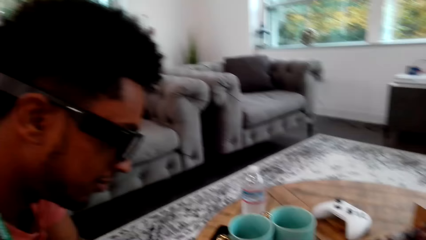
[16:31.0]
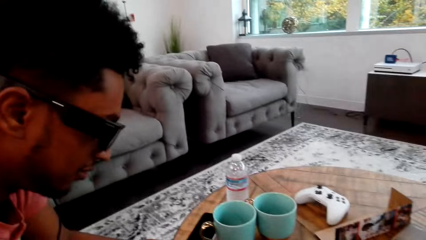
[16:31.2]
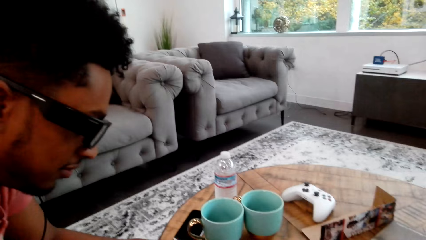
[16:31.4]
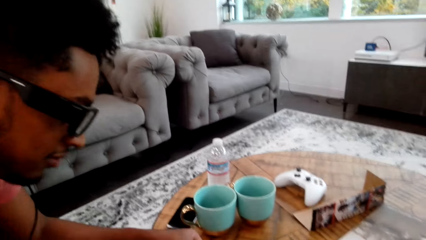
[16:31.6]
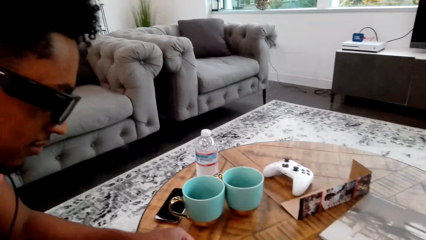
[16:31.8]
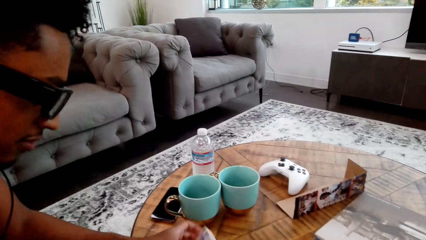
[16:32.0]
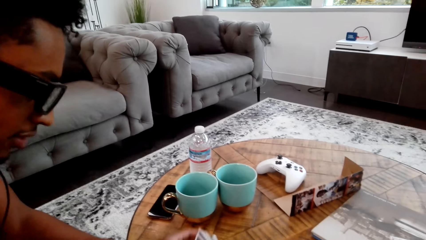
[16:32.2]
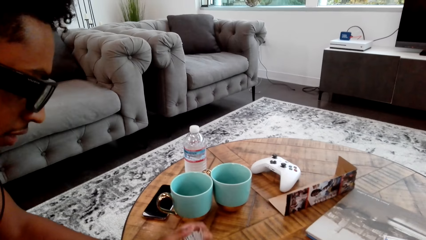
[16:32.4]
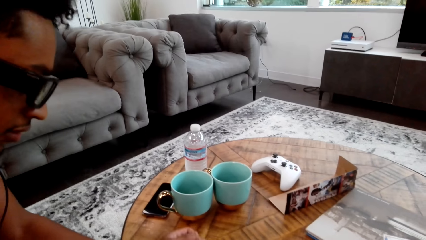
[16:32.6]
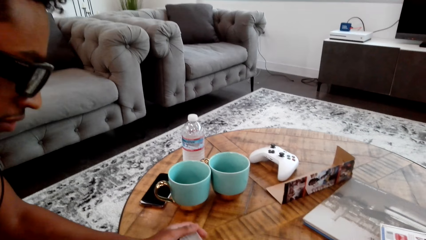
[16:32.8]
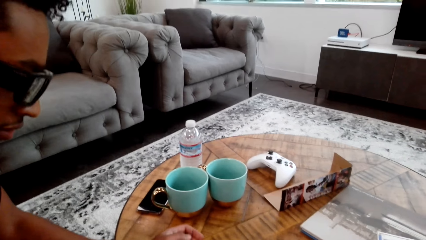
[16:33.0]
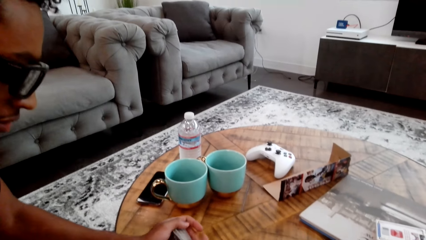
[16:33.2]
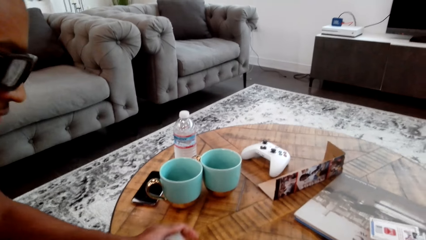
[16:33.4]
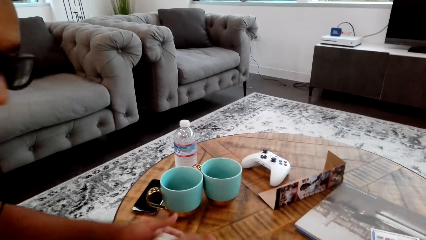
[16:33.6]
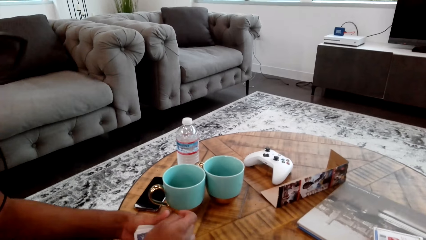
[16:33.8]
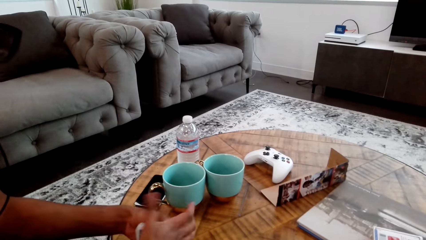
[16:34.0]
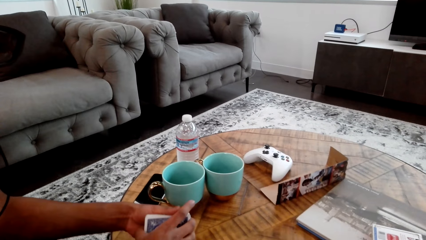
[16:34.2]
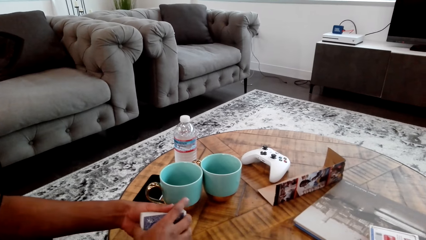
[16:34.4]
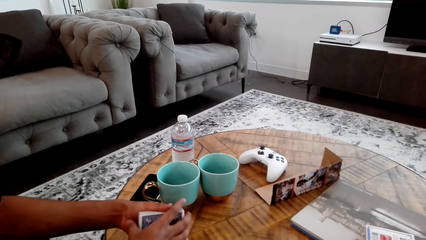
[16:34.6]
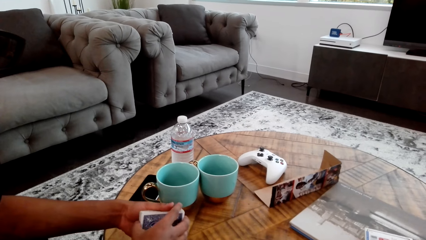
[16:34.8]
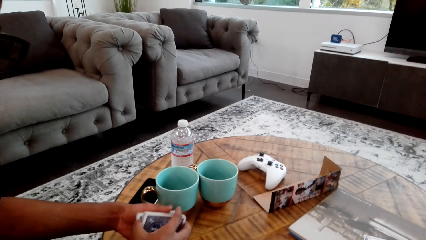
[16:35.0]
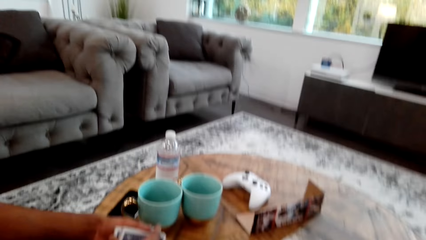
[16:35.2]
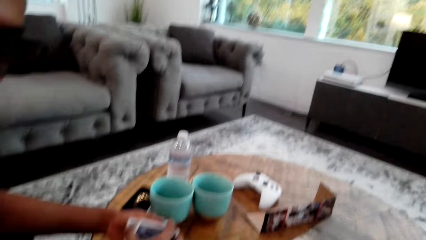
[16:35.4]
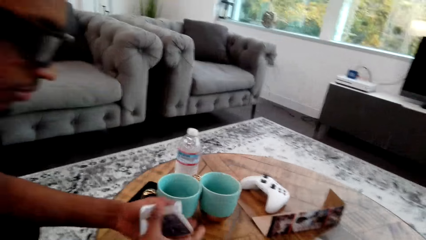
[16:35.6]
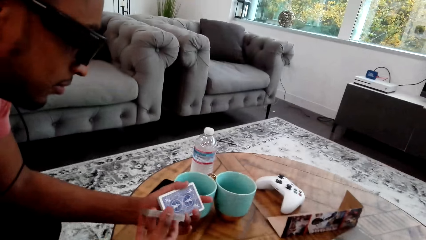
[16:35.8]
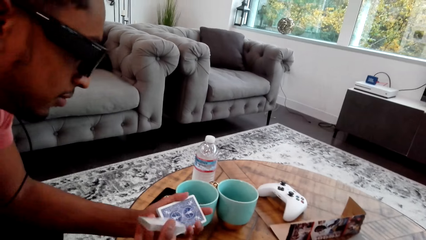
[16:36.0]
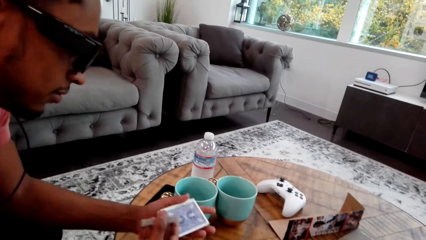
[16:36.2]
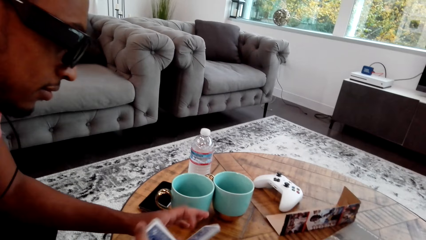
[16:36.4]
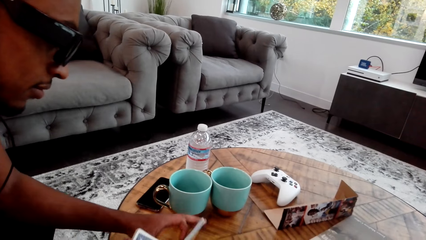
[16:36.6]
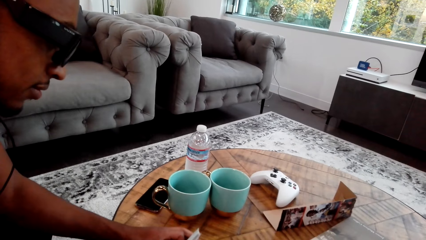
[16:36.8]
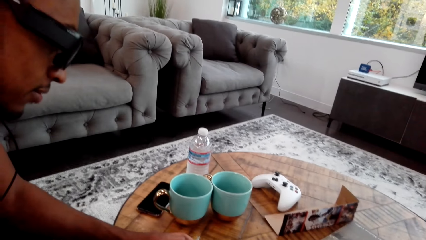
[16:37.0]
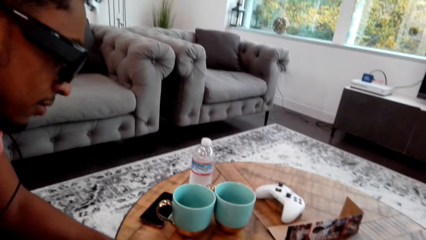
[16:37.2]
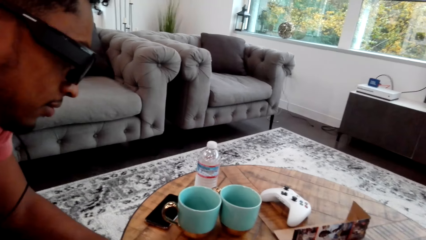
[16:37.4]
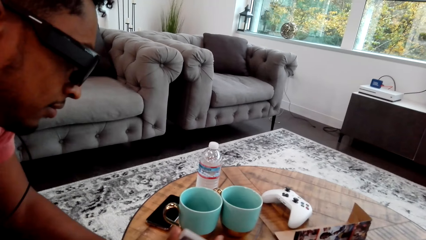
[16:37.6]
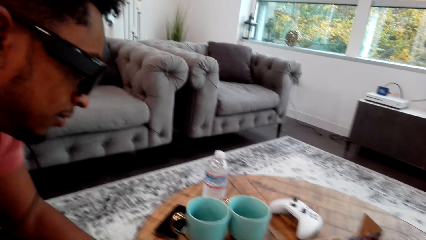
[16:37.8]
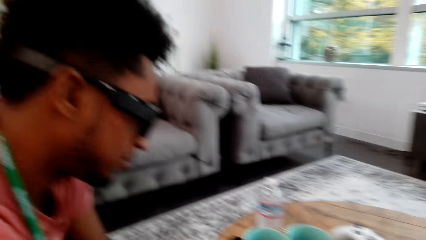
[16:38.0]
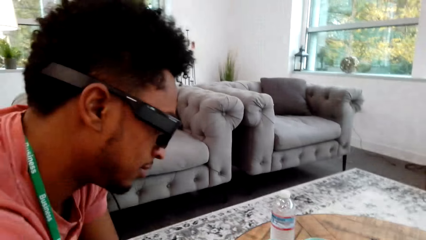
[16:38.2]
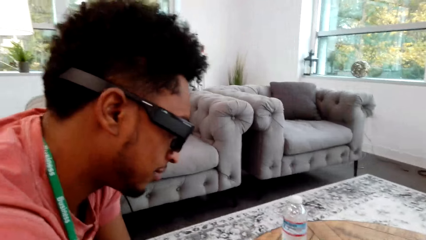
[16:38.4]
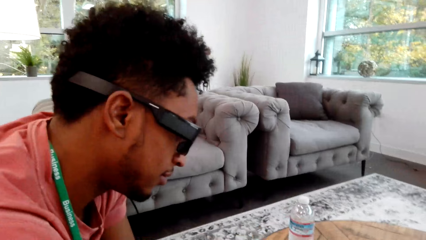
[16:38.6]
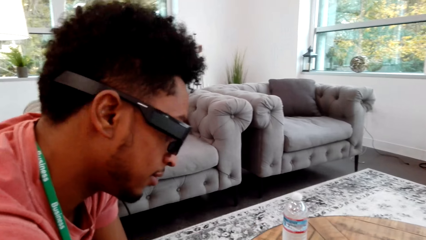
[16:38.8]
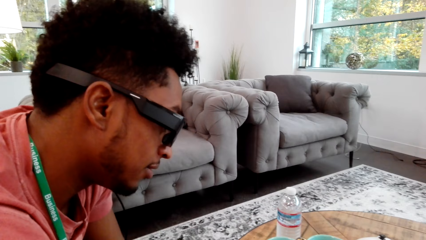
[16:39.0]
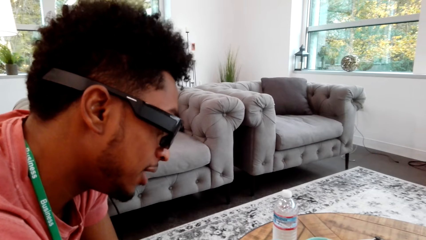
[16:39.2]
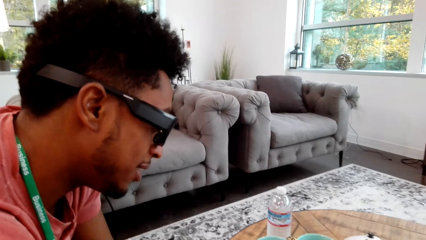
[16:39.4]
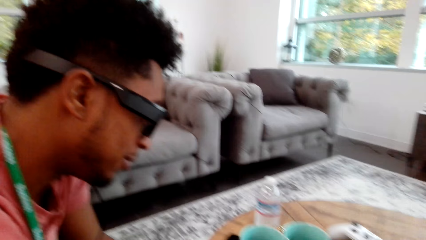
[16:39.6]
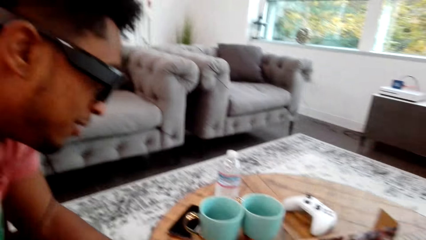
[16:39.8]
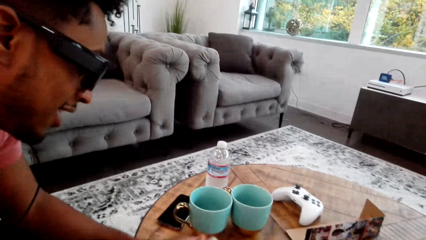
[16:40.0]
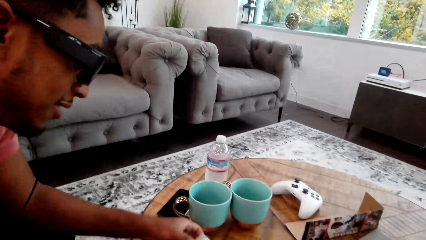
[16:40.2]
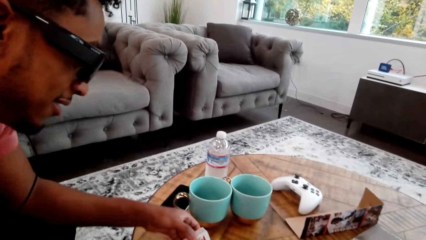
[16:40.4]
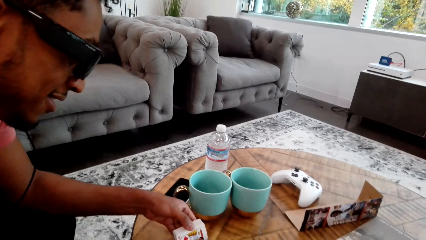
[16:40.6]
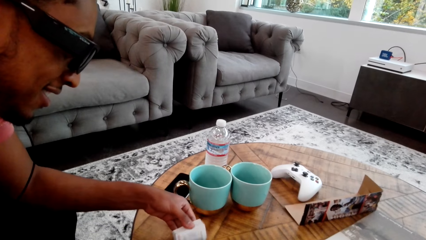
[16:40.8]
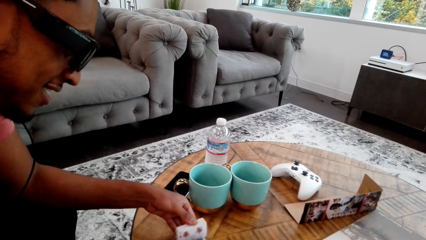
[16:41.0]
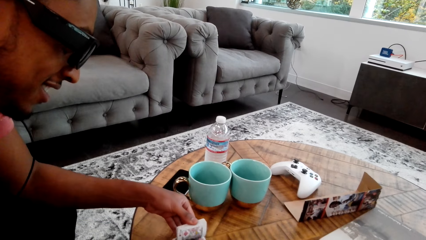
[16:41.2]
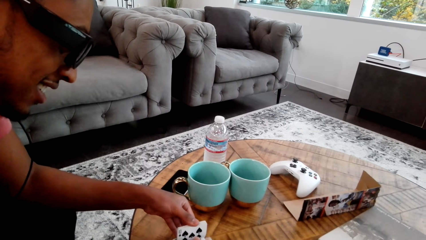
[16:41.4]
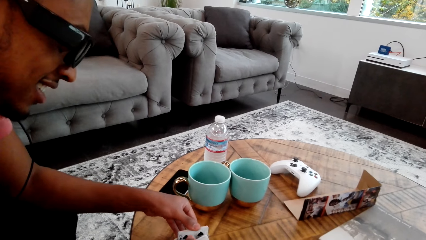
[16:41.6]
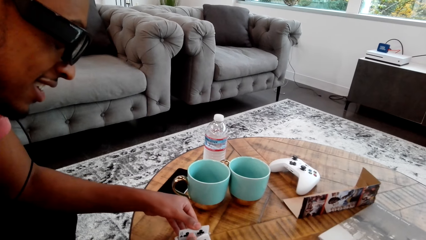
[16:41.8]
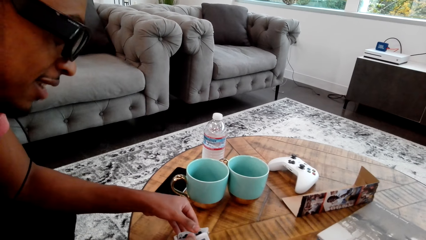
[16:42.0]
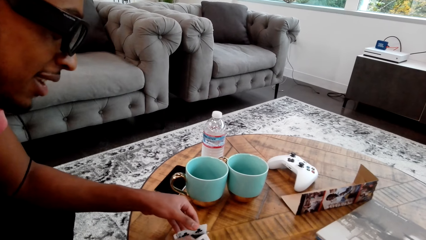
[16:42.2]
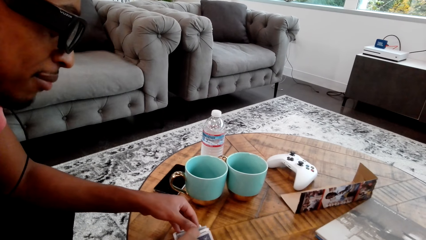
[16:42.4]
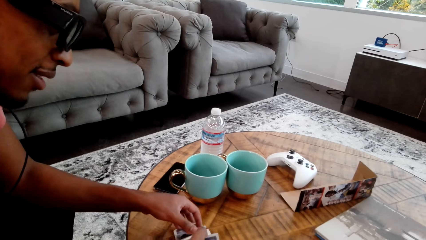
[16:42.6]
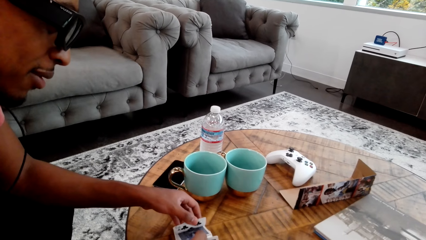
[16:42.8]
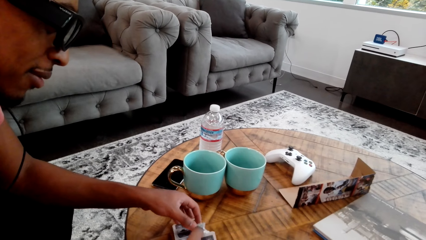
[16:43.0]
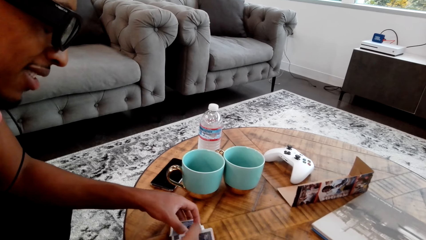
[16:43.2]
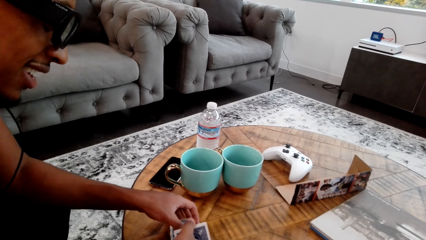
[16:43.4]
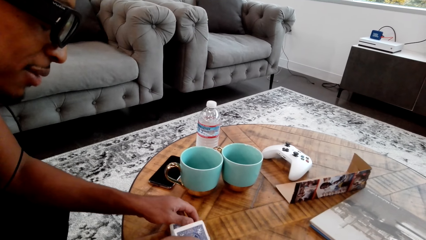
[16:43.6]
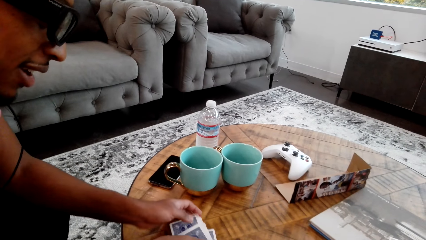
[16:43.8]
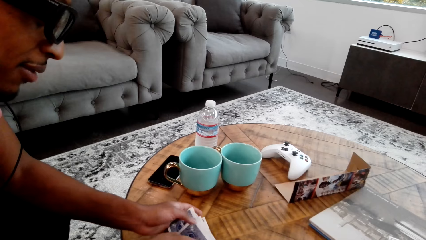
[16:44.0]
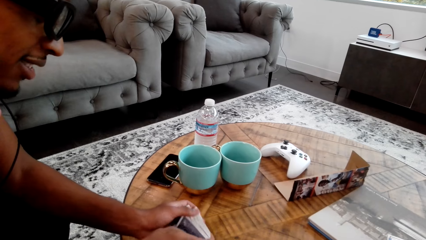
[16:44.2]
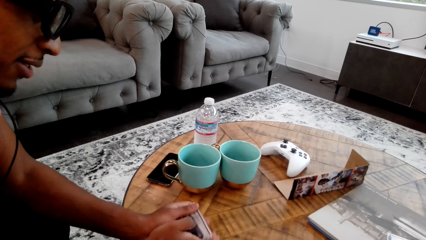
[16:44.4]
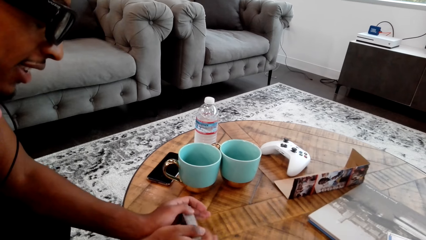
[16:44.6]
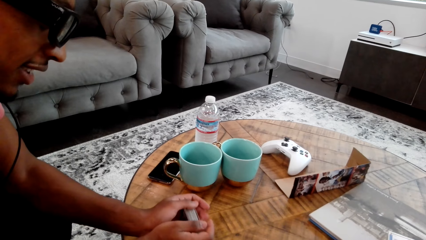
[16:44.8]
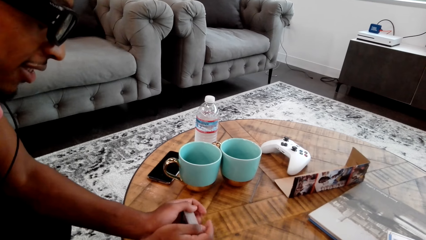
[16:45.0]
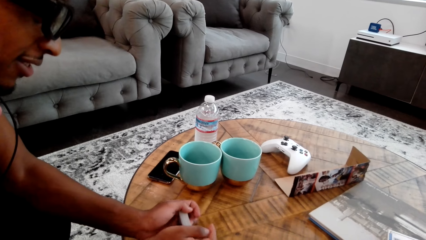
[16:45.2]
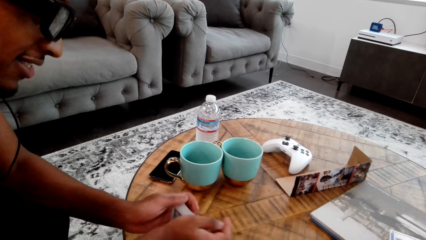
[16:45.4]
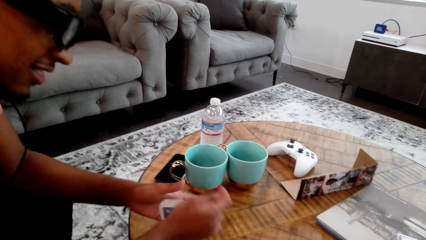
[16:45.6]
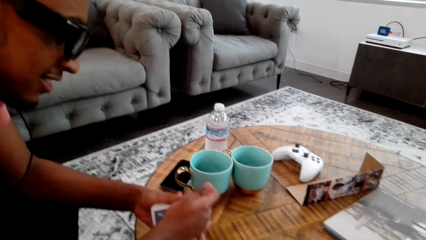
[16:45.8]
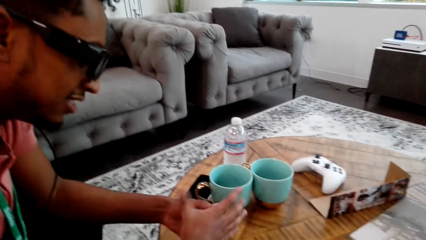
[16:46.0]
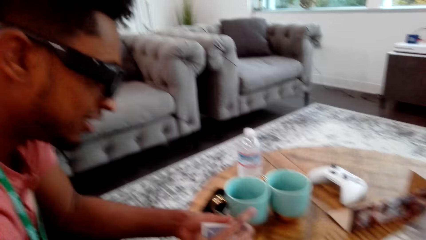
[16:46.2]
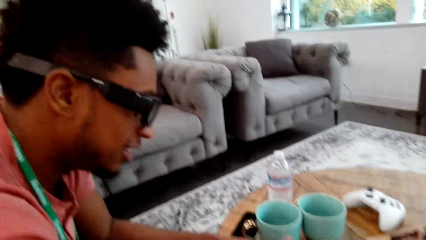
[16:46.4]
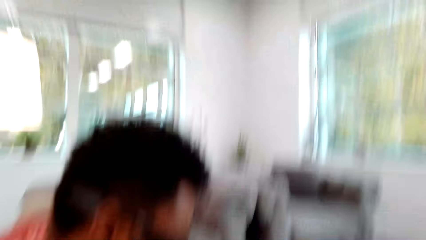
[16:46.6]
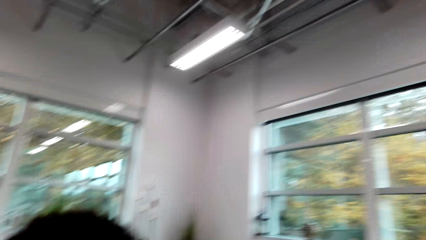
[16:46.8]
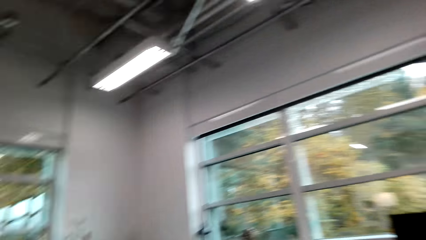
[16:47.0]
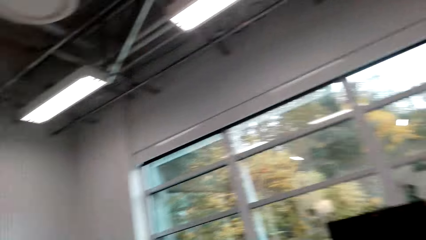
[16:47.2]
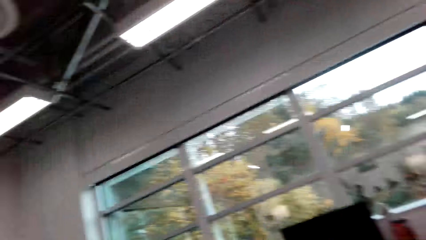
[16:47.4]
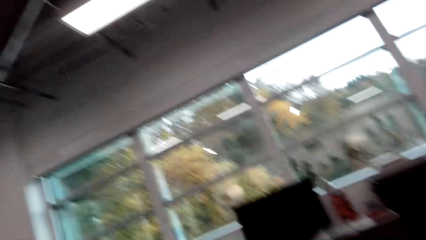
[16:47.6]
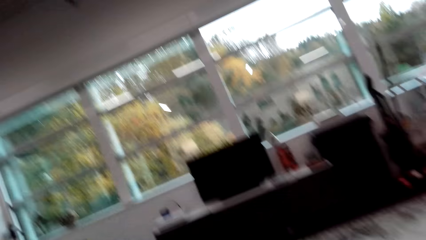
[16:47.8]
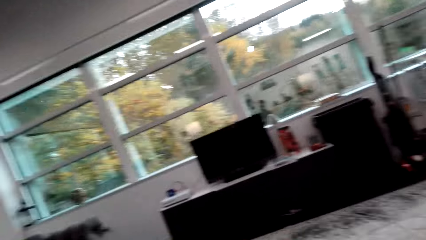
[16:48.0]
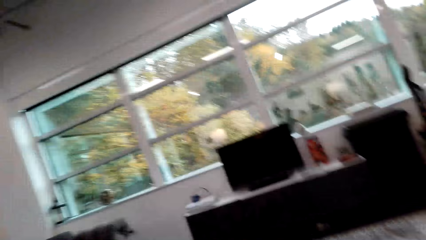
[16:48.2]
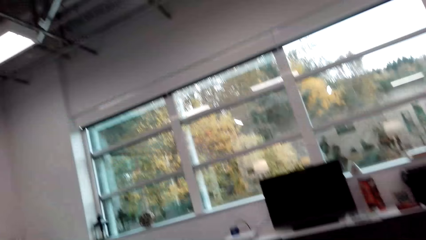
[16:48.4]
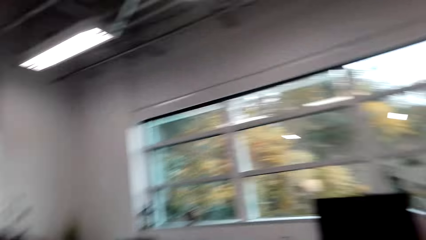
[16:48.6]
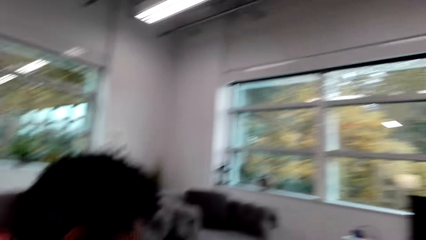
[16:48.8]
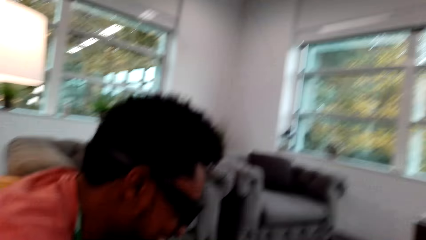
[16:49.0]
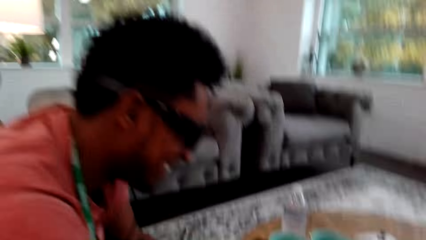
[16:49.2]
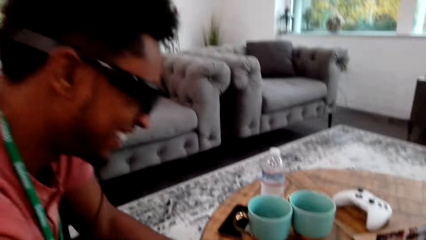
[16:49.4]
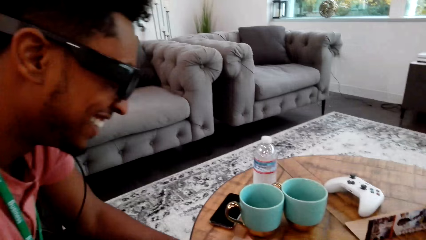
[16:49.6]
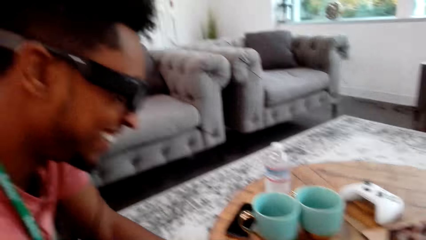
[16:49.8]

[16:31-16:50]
A man adjusts the cards. The man holds the cards with both hands, counts the cards, and holds the cards with both hands. The camera wearer looks around. They do something.
